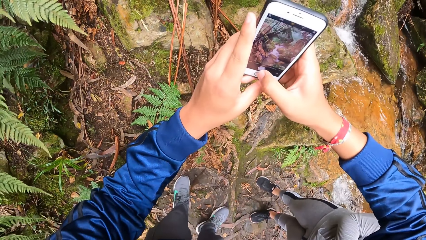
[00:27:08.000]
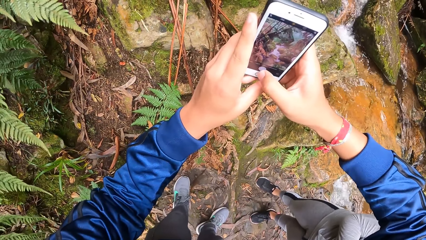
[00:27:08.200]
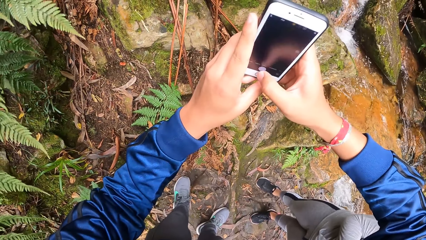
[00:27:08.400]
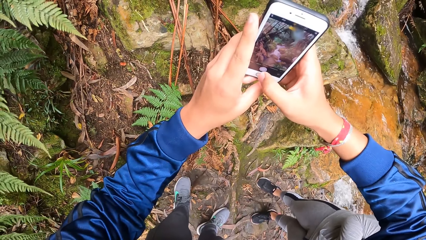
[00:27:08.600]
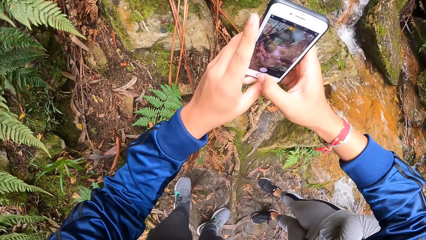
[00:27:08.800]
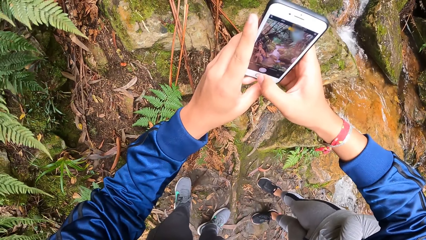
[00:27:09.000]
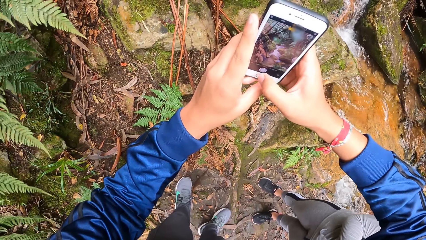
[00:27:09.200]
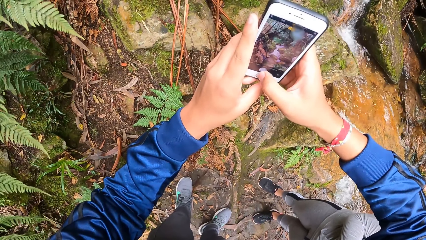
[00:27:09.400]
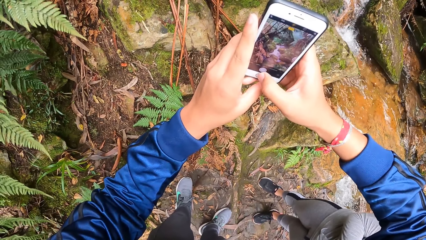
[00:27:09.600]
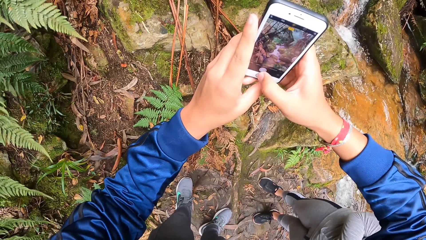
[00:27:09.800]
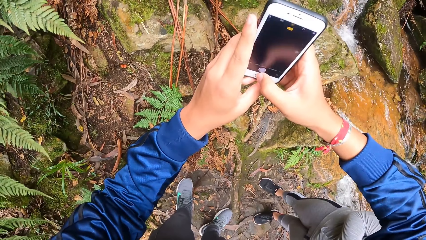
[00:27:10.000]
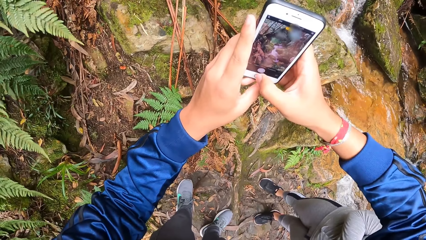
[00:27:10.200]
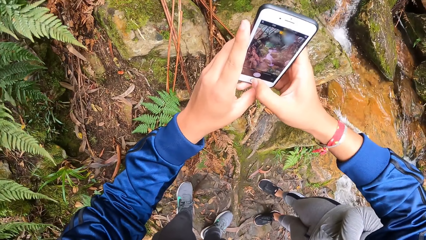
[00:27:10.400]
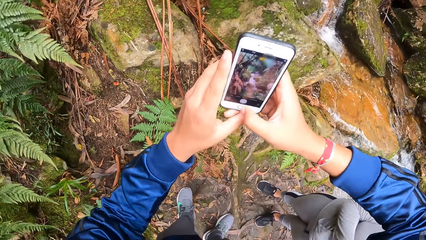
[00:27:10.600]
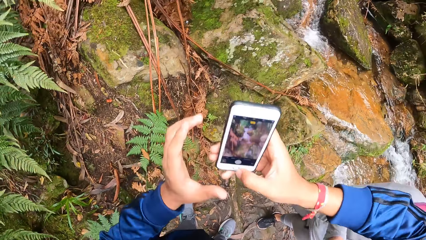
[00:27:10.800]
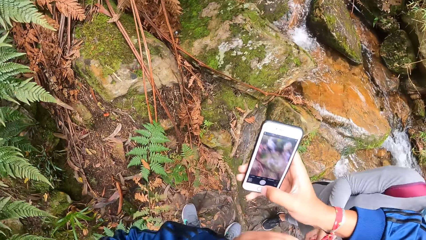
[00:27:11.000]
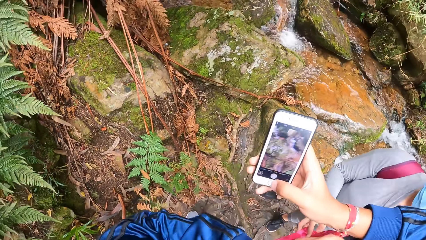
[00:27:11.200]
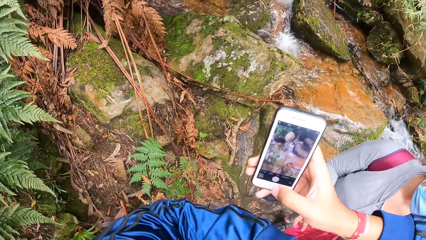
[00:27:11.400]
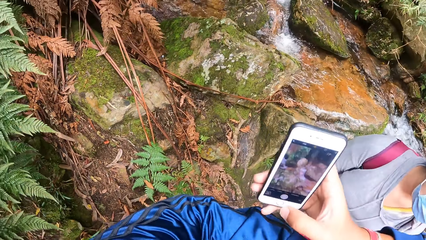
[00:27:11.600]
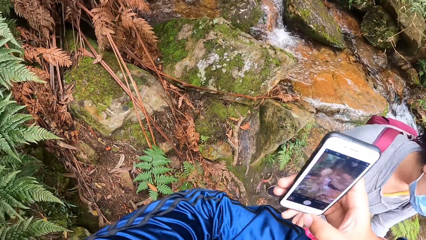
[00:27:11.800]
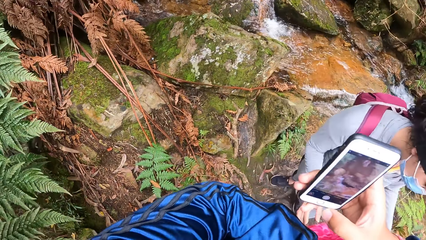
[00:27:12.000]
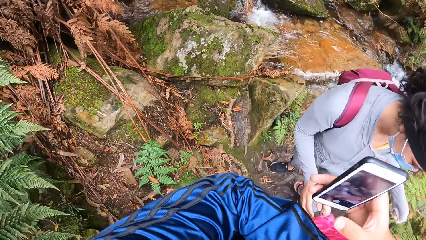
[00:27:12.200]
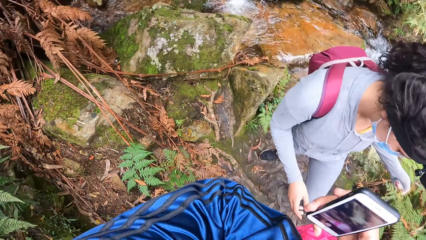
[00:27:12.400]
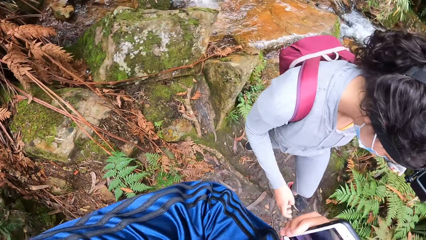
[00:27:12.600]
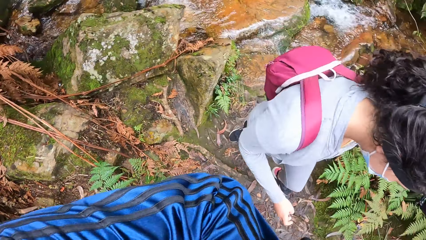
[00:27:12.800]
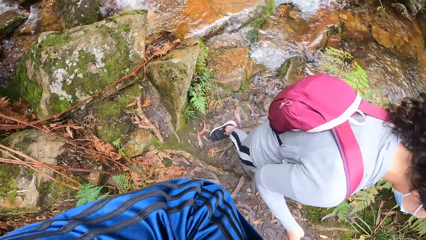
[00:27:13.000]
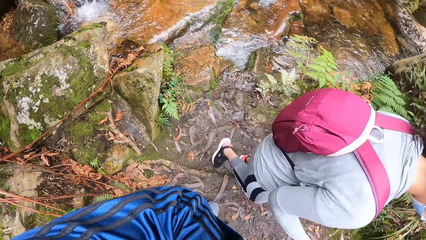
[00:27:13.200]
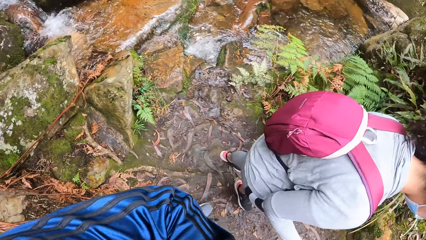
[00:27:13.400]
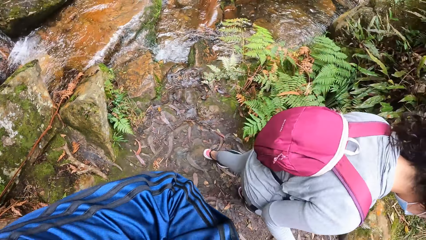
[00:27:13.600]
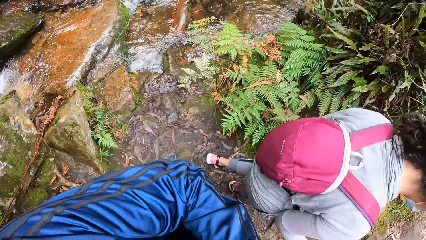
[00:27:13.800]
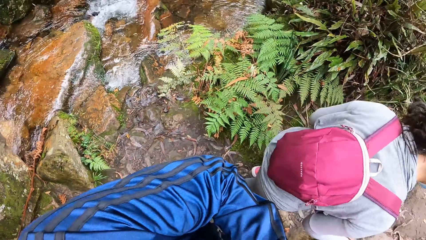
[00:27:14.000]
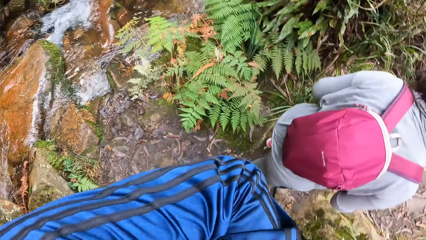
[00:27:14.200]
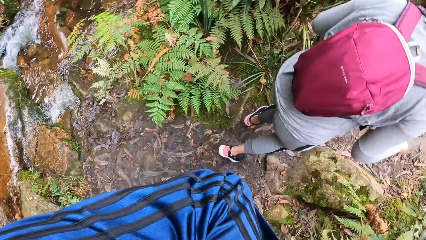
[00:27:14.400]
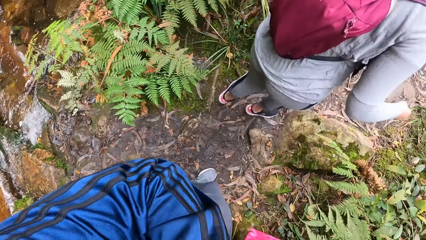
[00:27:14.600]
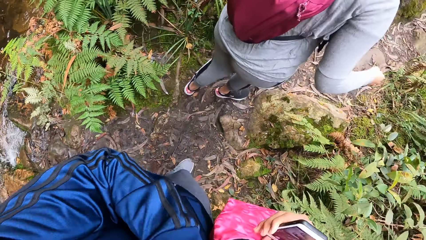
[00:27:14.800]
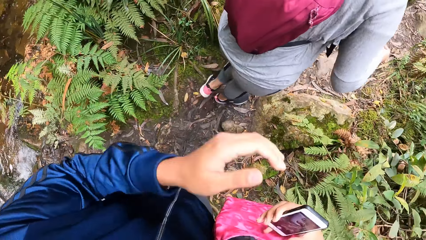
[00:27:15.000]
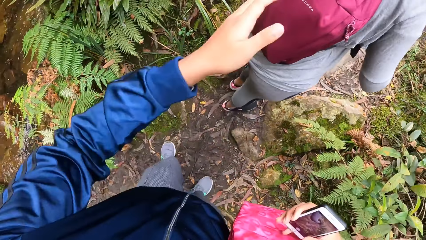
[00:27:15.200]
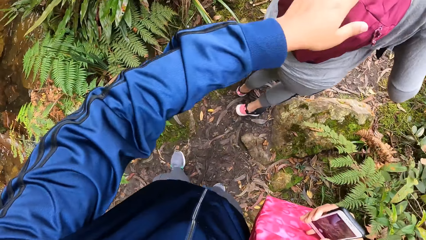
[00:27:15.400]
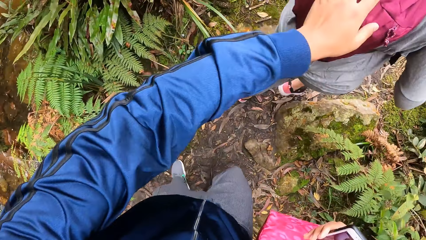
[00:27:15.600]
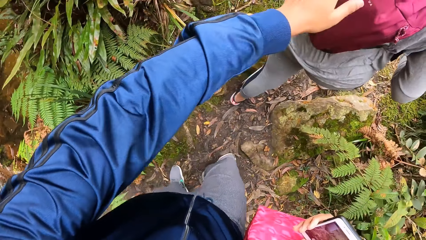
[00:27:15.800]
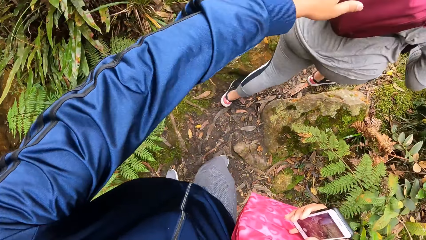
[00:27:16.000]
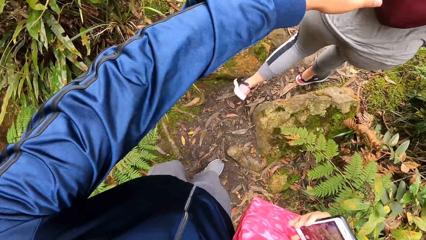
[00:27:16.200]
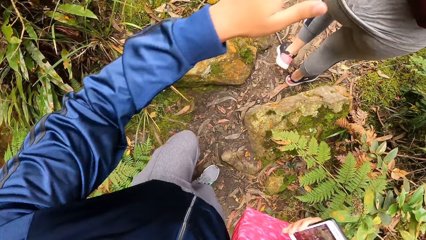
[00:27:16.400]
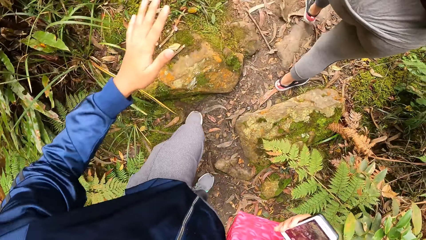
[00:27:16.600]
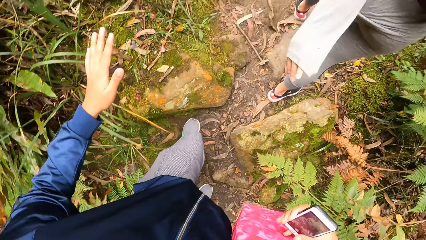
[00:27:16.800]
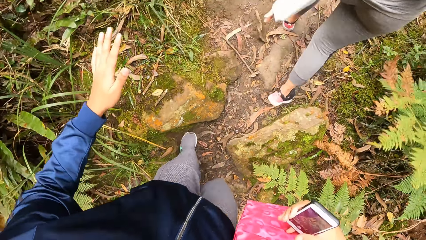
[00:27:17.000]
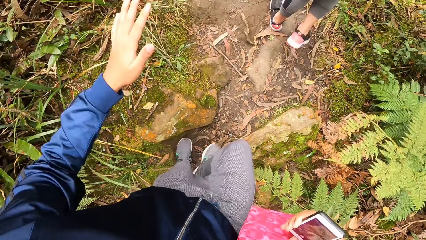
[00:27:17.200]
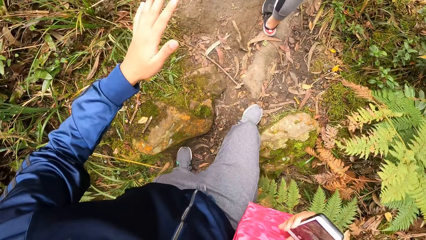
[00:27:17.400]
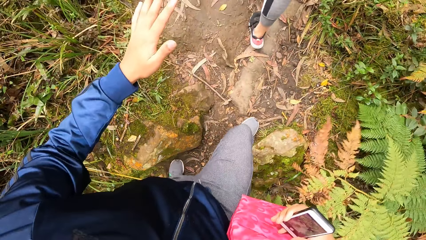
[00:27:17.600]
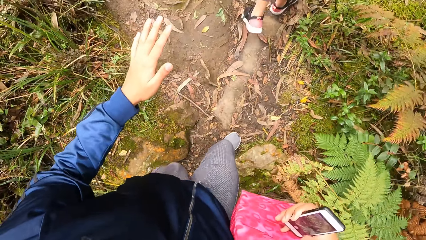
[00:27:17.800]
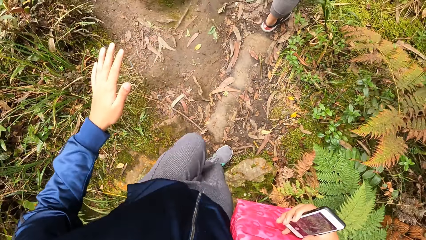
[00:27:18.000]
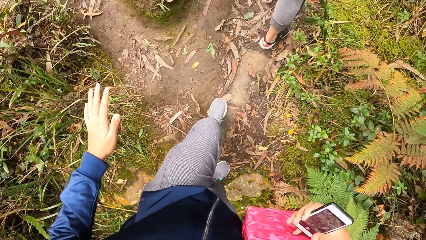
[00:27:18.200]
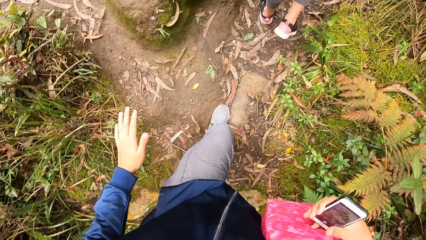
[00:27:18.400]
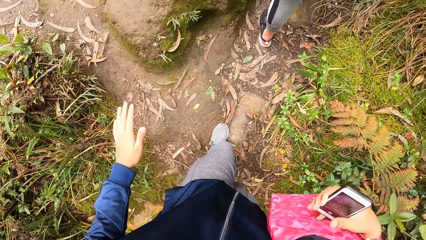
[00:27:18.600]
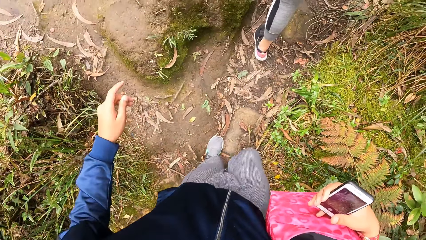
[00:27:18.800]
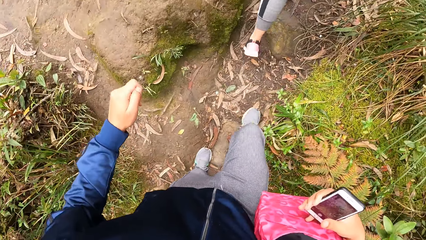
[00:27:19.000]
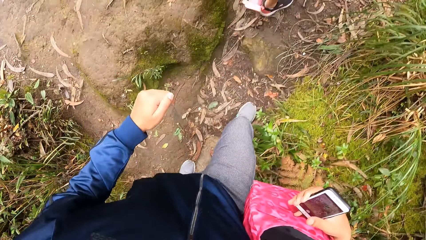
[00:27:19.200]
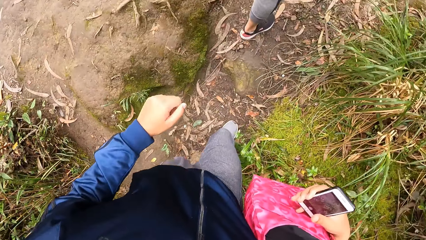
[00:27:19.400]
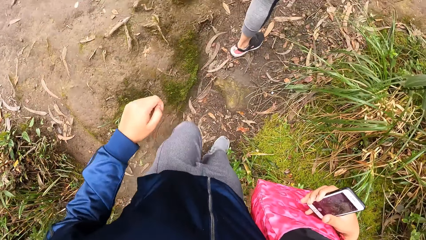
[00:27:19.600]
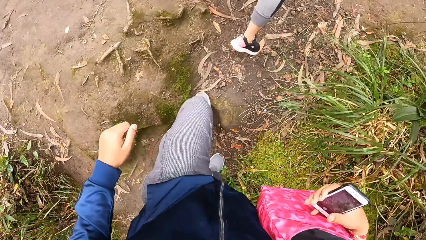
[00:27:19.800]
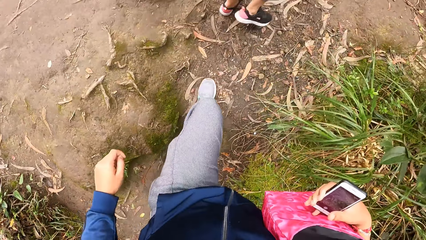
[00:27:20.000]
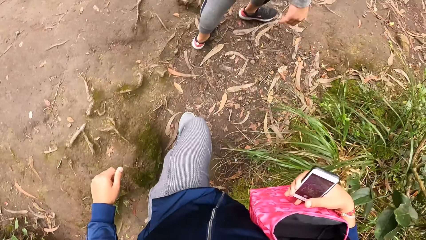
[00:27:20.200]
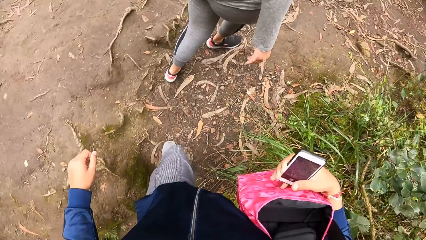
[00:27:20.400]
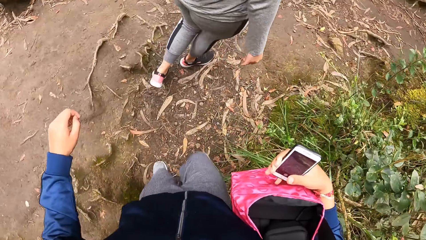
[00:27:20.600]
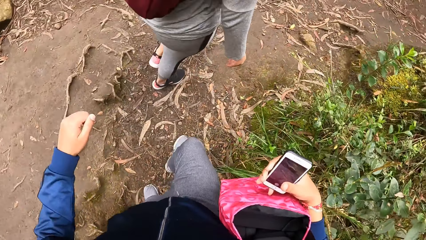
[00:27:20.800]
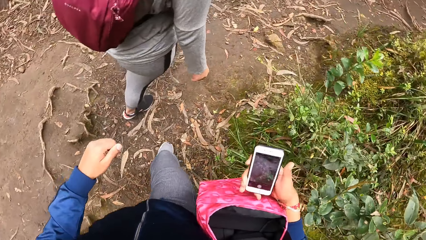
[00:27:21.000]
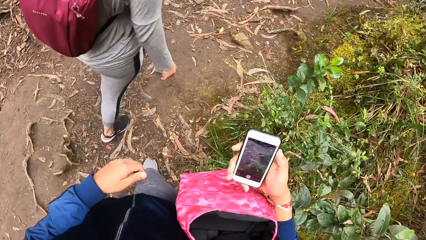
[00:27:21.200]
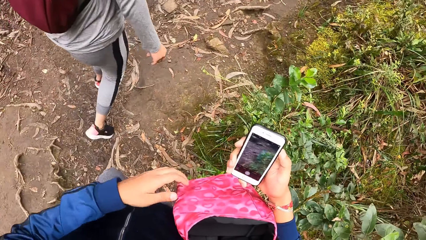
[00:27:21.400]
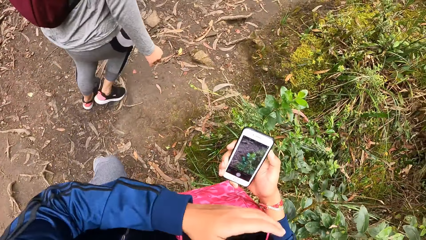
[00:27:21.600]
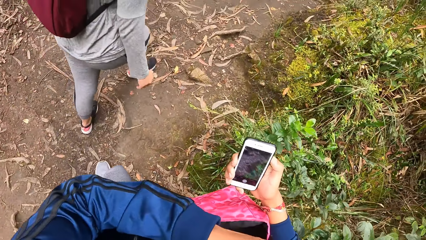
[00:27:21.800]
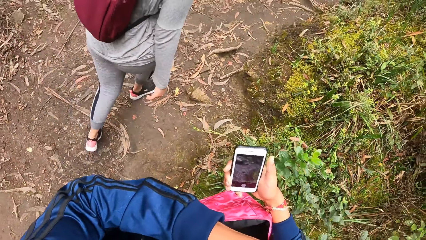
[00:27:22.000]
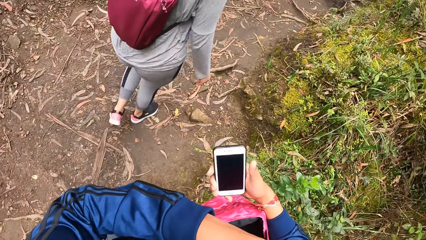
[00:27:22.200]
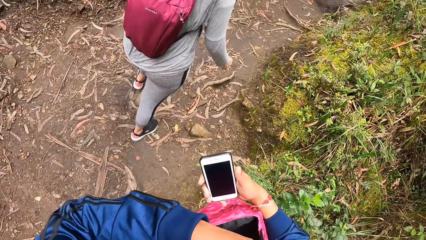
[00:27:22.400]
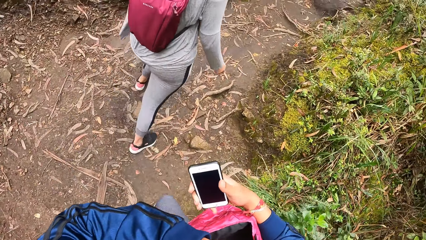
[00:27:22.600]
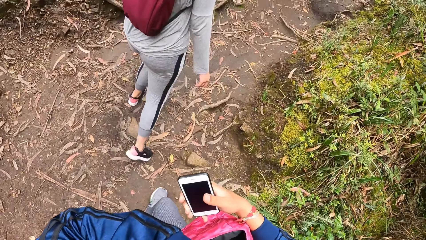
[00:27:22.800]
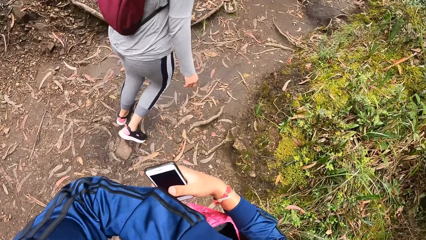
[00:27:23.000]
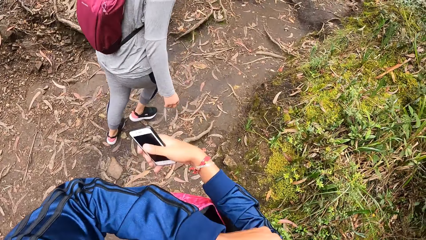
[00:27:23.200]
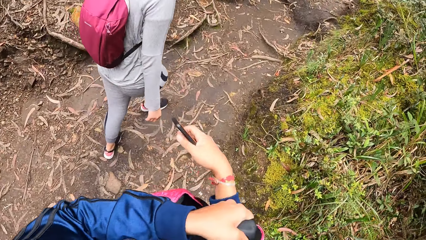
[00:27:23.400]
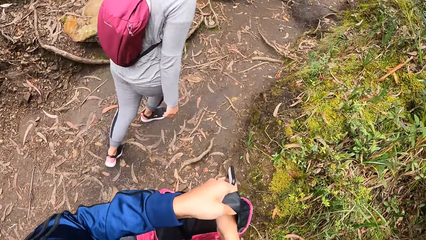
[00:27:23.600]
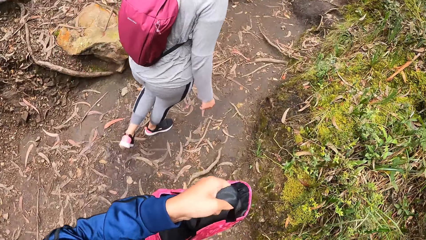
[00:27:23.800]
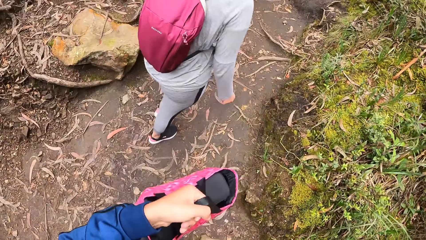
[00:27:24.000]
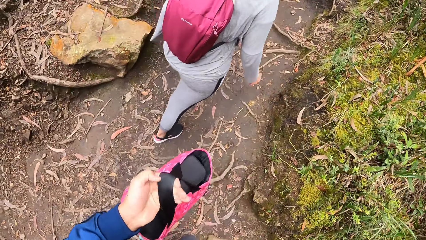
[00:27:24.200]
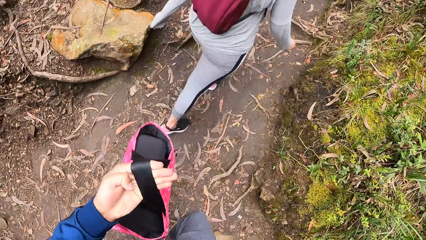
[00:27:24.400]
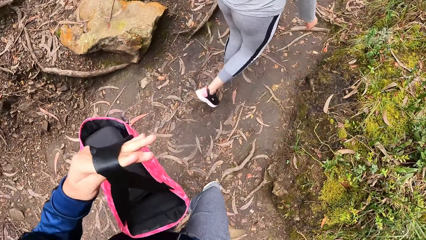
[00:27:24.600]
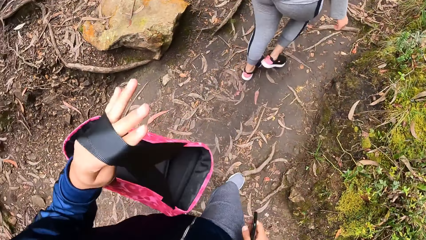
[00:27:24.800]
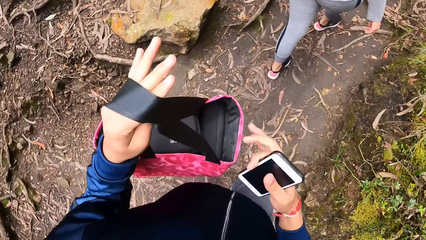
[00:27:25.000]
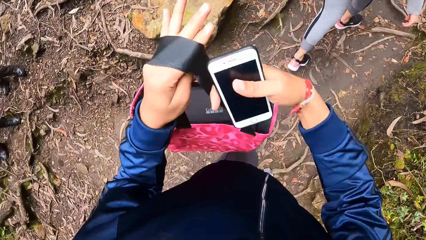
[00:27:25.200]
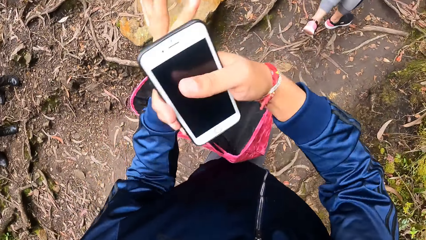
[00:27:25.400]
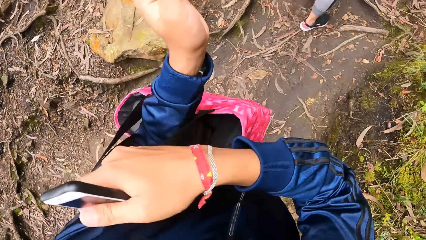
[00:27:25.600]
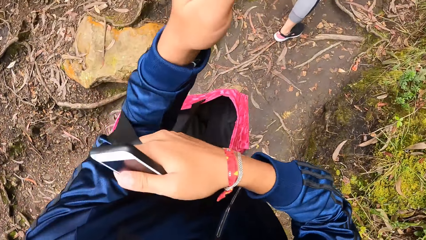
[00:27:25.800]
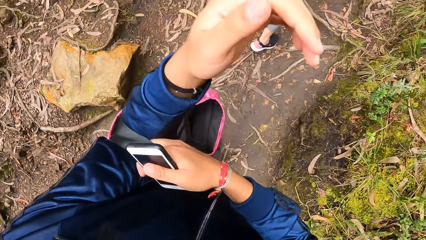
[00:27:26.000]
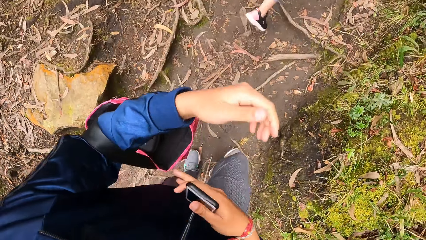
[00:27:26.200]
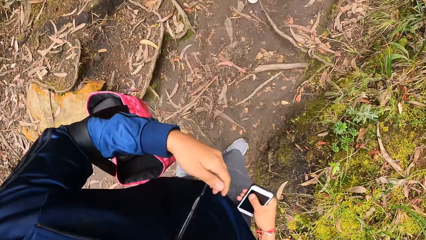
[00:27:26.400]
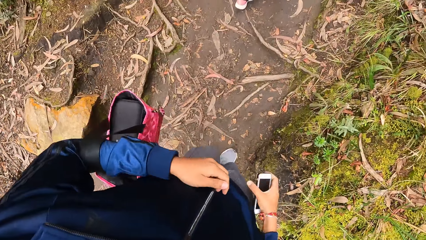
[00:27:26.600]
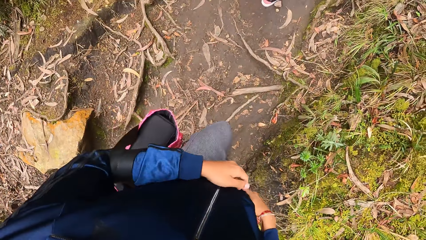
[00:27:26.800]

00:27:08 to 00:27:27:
The camera wearer takes photos with the phone. She holds the phone with her right hand. She adjusts the handbag on the shoulder. A lady walks on the mountain. The camera wearer walks on the mountain. She stretches her left hand. She touches the bag of a woman with the left hand. The camera wearer and the woman walk in a path. She does something with the left hand. She takes the bag from her right hand with her left hand. She places the bag on her left hand with her right hand.
